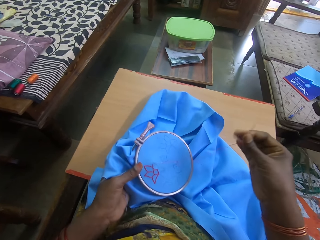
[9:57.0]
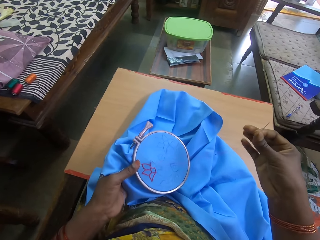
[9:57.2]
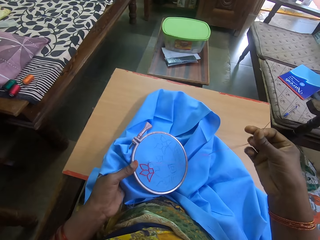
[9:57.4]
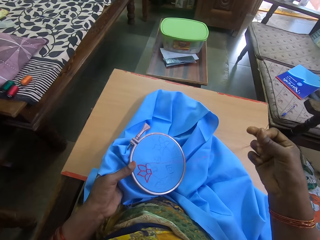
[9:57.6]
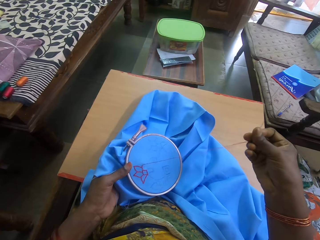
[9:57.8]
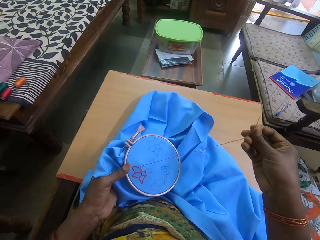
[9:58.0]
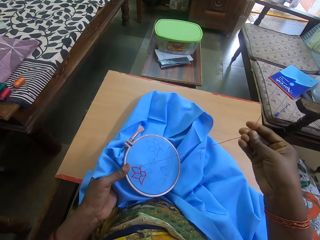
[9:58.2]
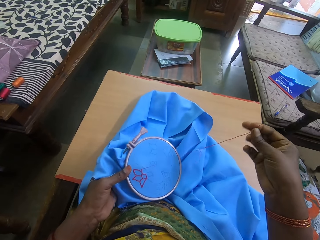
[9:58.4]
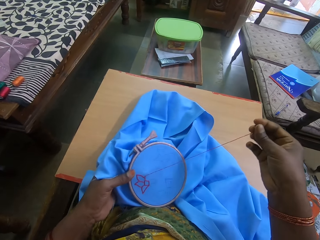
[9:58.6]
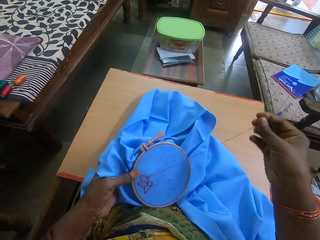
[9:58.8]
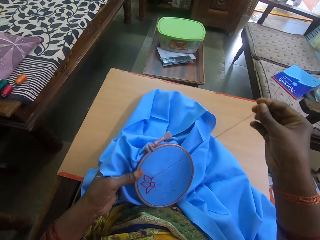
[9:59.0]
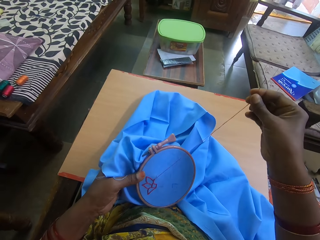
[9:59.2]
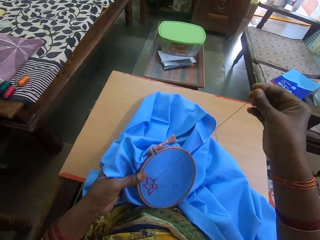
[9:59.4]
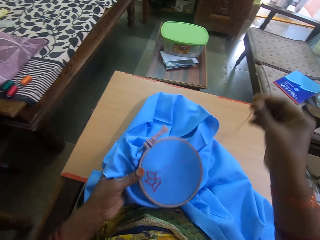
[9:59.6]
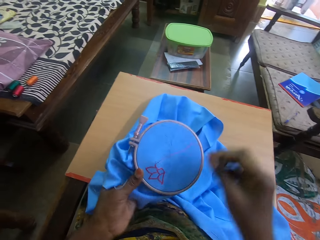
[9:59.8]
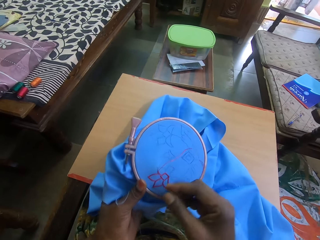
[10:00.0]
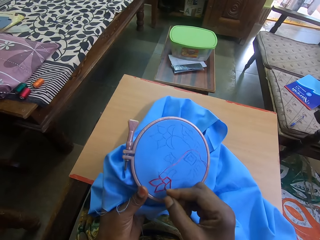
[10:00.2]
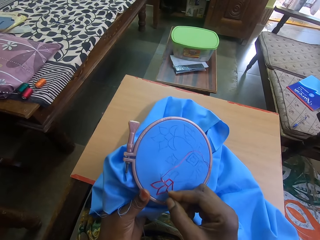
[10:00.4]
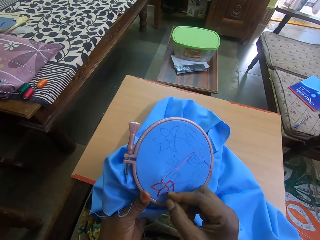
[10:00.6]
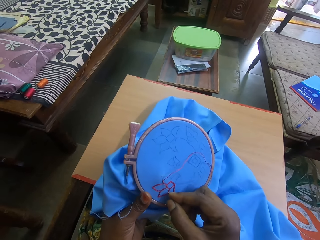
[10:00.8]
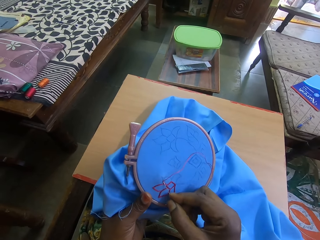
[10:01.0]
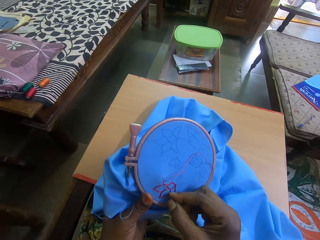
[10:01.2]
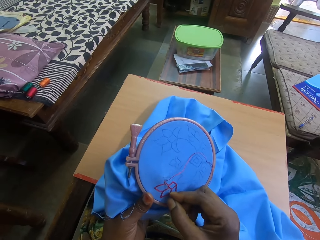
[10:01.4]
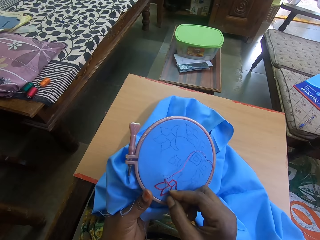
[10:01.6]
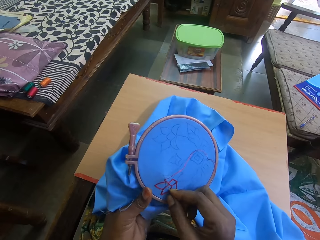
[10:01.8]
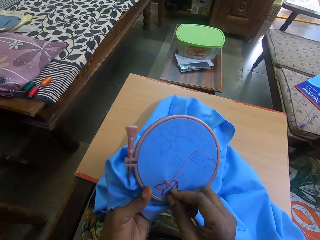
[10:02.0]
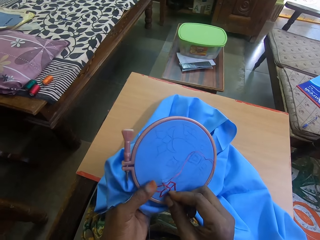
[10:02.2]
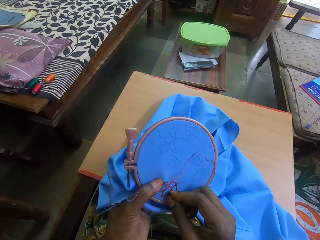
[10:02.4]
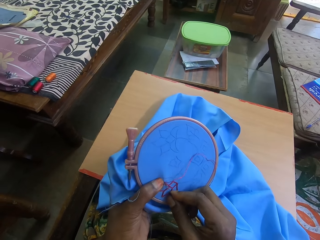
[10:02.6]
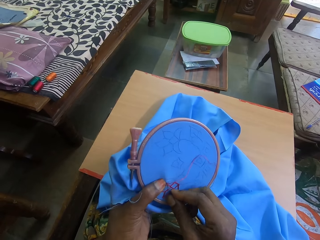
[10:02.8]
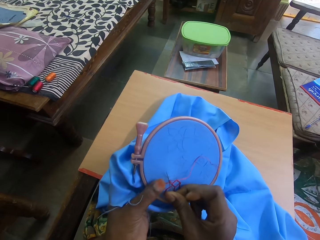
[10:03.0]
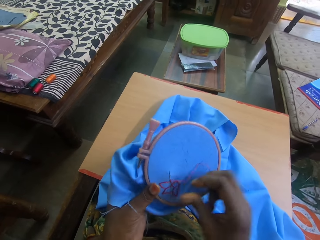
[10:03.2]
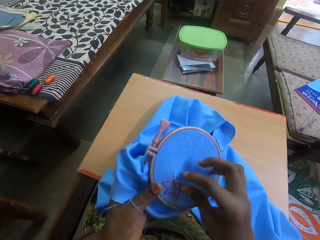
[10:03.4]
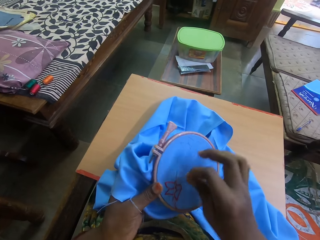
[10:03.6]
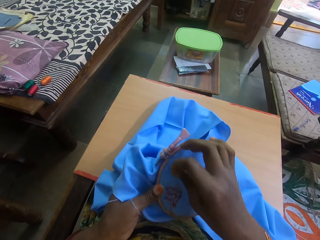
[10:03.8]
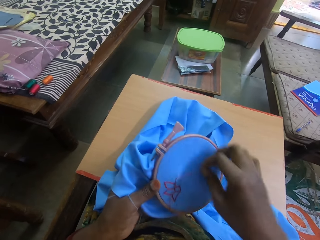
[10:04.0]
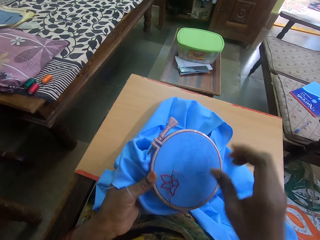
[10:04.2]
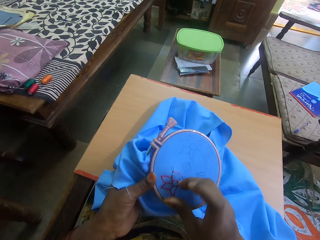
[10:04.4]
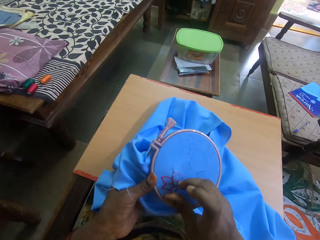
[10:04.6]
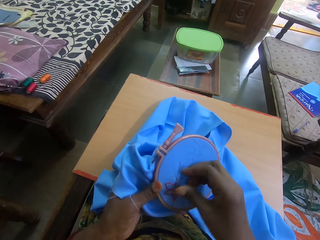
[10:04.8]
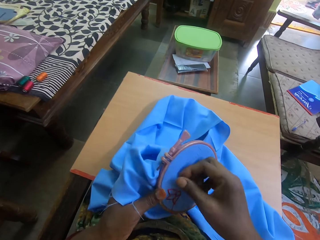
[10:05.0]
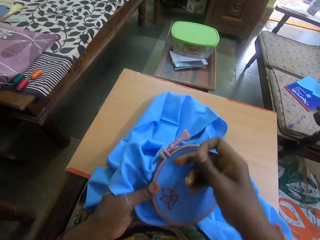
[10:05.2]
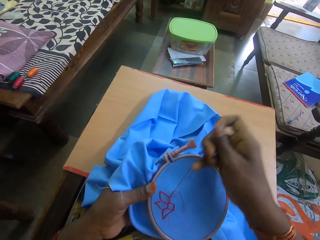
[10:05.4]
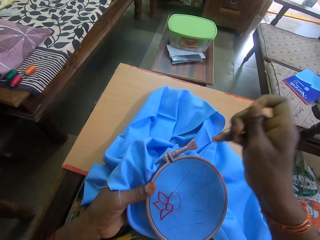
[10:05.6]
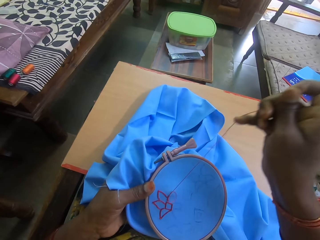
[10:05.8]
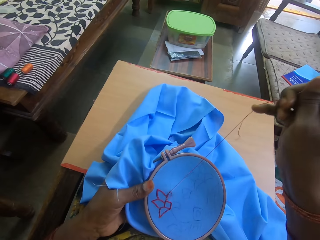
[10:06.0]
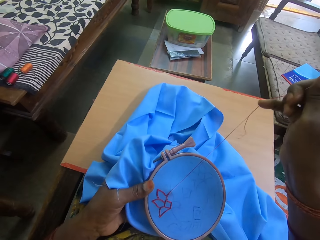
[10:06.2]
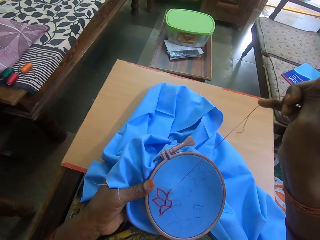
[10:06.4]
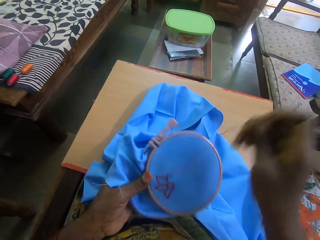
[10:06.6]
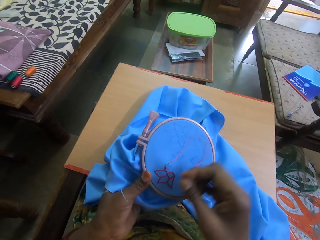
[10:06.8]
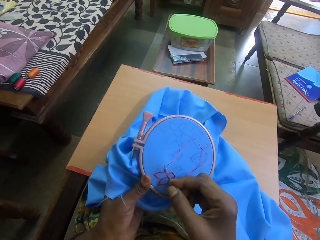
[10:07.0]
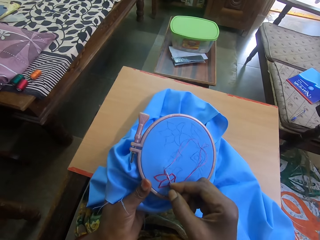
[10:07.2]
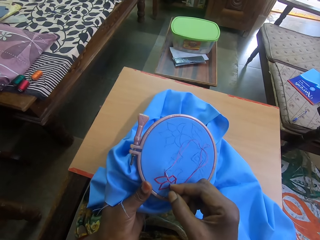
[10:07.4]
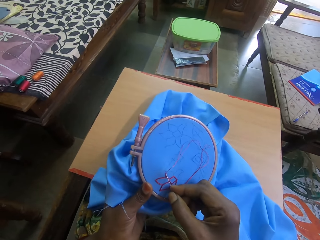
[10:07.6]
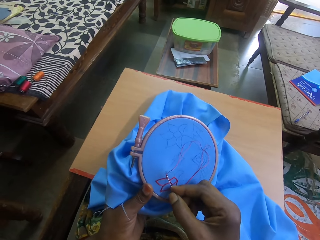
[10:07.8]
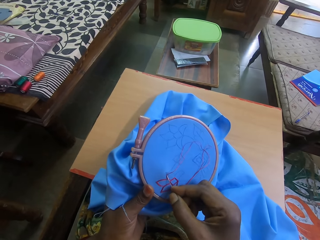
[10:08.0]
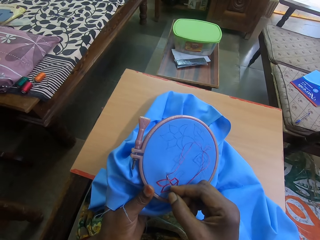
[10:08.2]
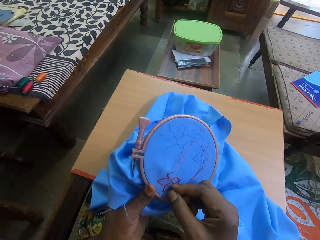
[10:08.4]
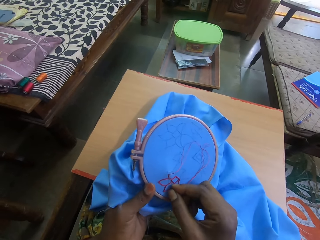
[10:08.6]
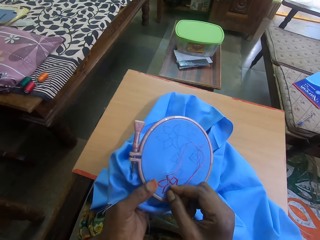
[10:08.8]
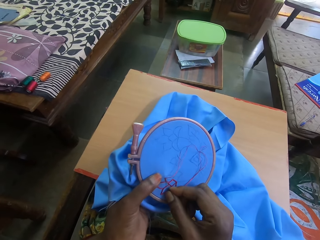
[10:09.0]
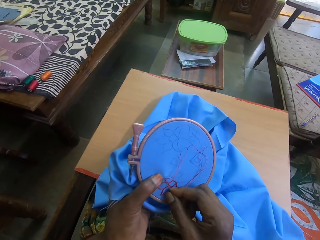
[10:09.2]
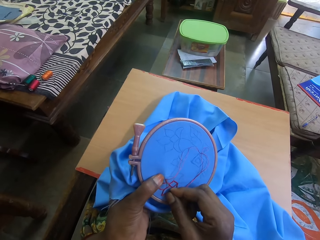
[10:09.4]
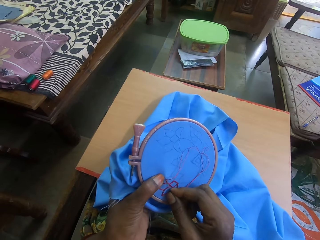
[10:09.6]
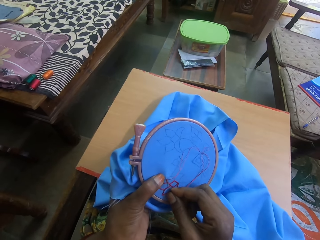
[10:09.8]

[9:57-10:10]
The camera wearer stitches the cloth. They adjust the thread and pull the thread. They stitch the cloth.

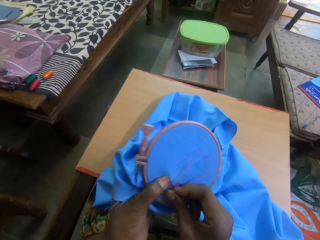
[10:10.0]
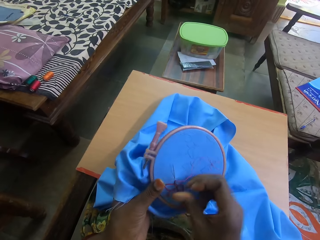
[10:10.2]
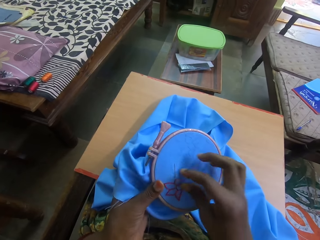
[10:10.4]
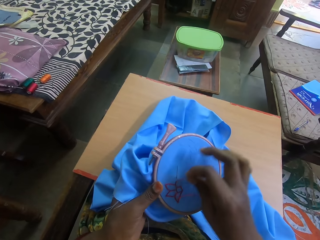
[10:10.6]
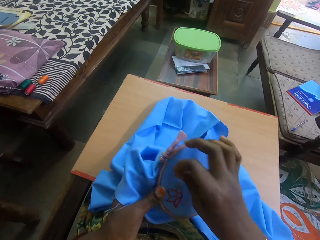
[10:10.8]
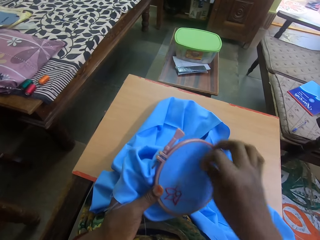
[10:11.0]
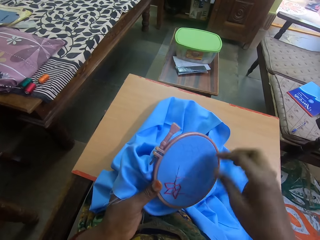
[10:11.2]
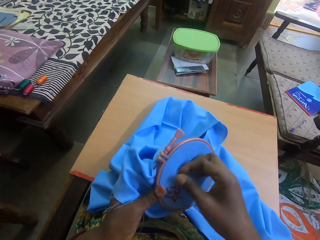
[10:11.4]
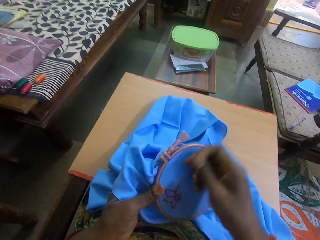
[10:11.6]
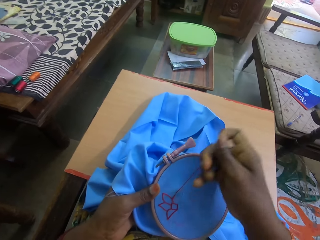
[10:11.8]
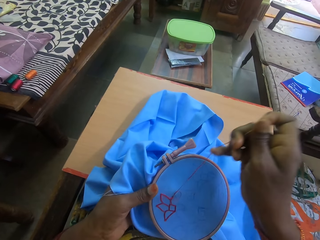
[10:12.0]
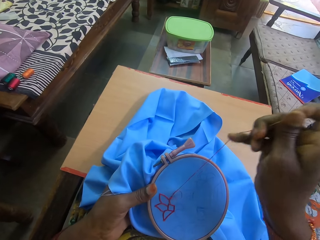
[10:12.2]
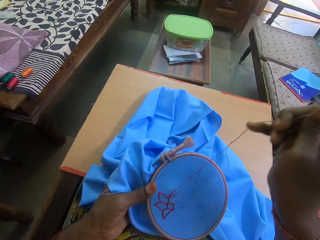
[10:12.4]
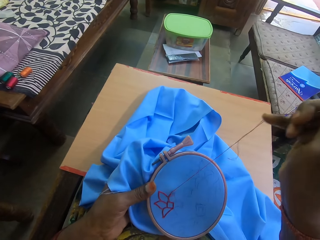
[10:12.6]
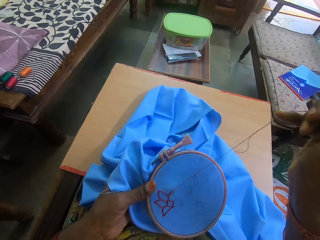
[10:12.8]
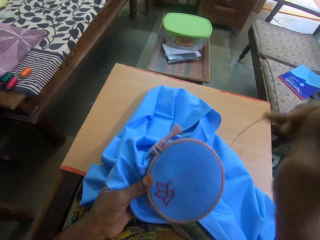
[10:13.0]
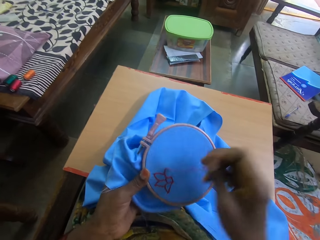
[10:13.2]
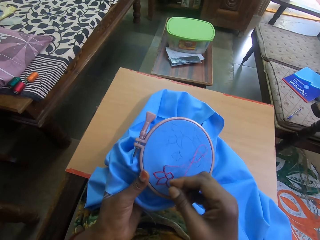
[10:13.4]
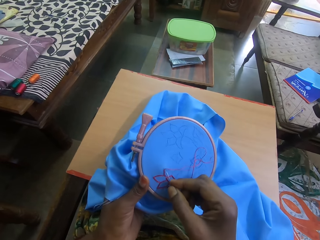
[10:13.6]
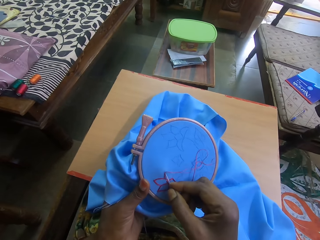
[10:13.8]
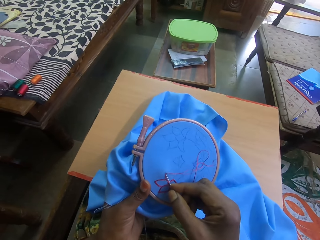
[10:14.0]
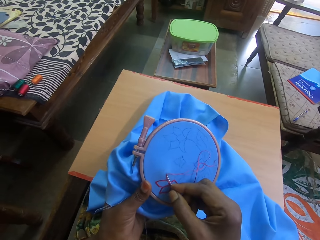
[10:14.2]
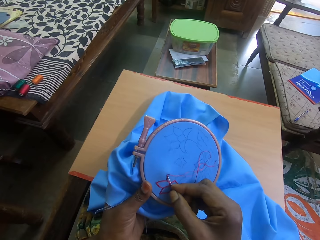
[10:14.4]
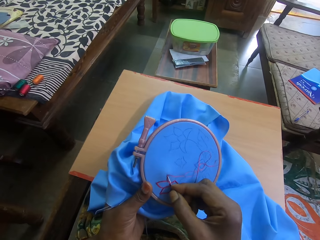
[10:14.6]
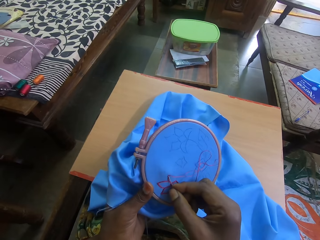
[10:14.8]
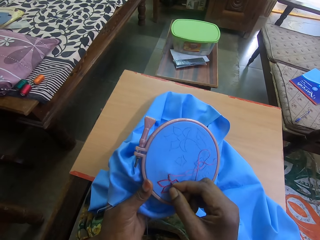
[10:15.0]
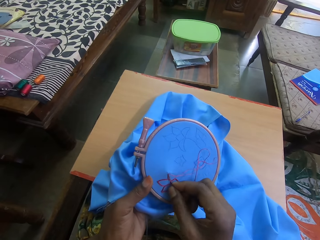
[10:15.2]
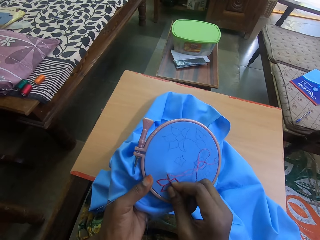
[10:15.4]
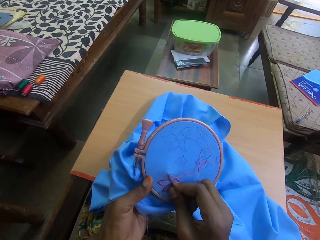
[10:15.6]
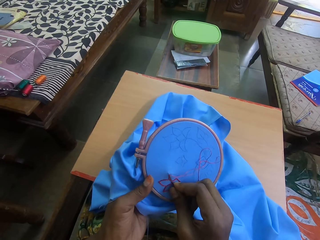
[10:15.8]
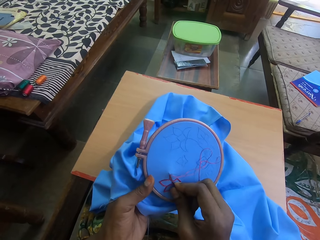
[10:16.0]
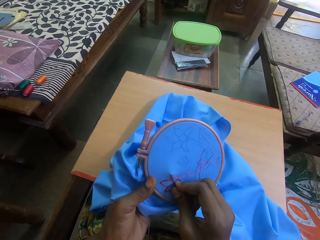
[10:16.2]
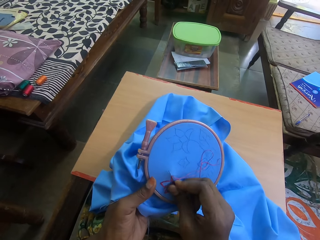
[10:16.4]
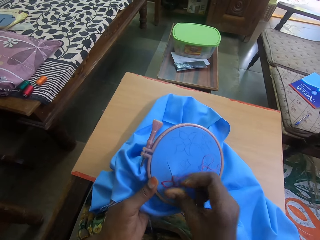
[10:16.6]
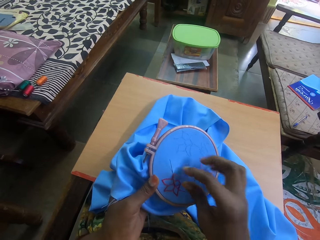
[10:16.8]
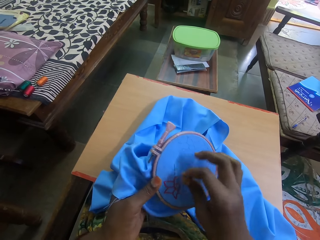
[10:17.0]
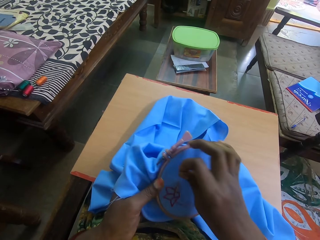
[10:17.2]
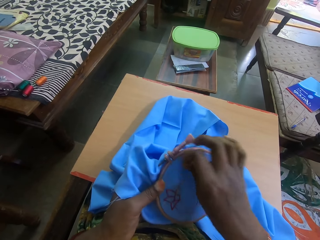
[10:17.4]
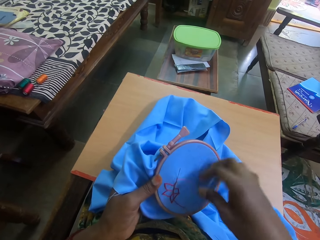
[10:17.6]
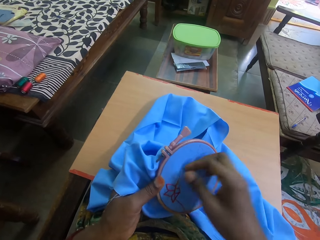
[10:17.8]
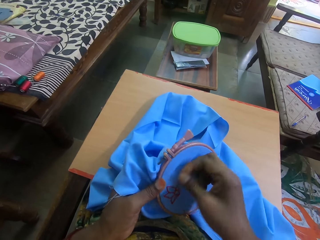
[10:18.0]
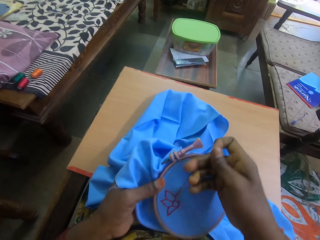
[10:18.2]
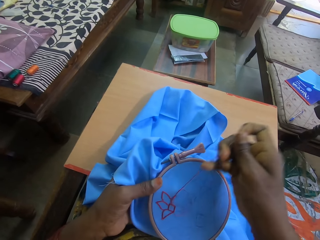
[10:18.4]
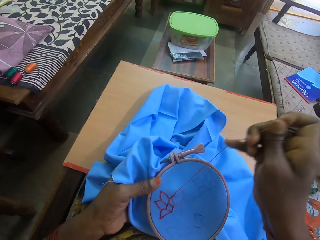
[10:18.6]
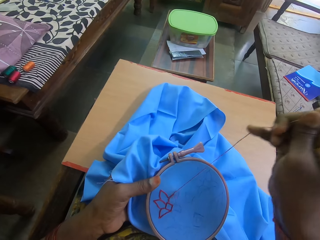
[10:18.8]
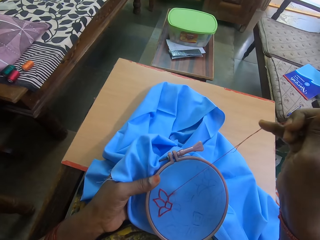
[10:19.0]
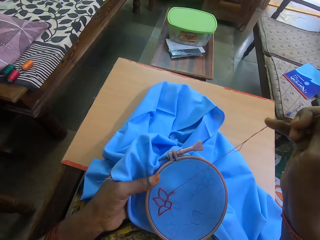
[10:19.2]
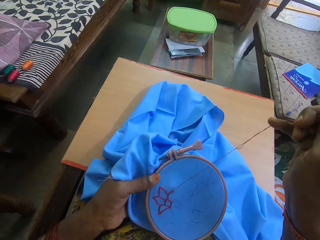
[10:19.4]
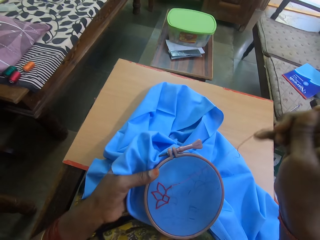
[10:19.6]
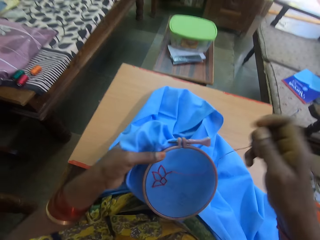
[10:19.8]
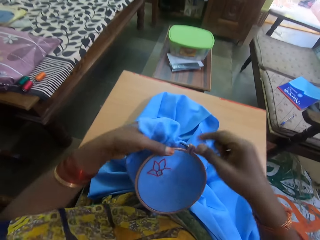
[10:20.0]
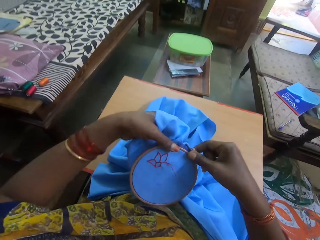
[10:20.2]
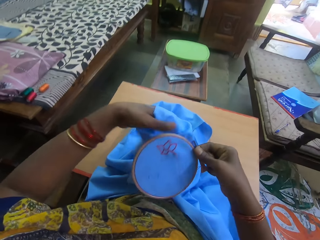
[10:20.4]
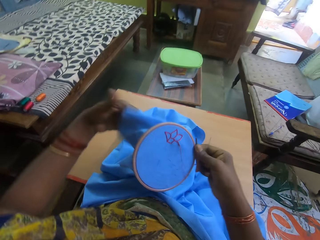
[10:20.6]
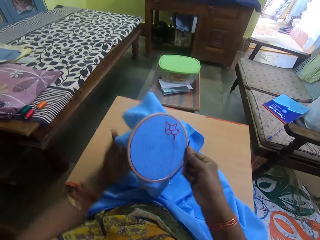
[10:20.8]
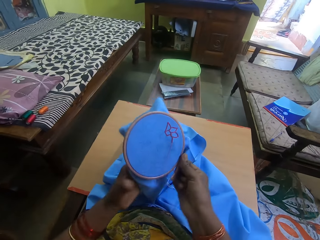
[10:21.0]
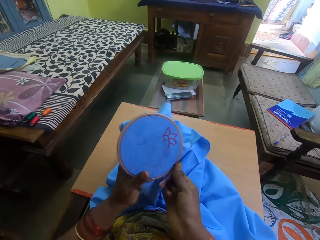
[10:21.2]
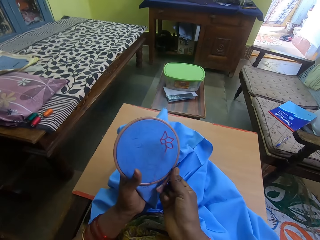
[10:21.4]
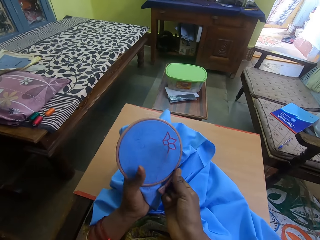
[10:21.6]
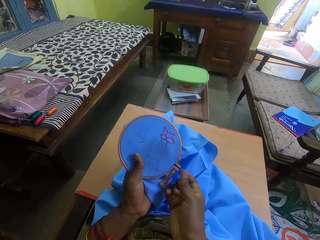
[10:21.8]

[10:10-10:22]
The camera wearer adjusts the thread and pulls the thread. They stitch the cloth. They adjust the thread and pull the thread. They adjust the cloth.
